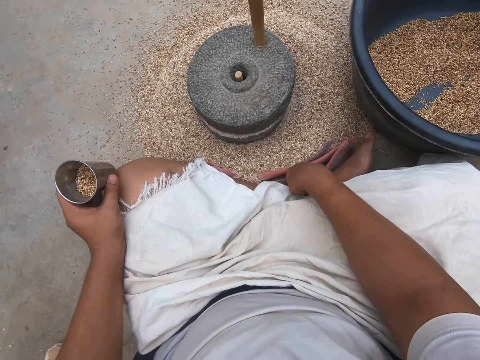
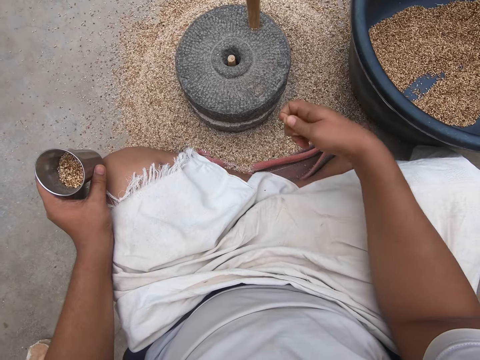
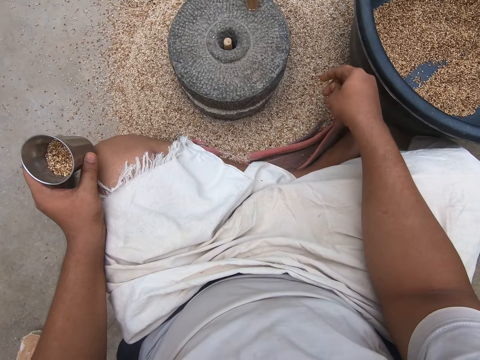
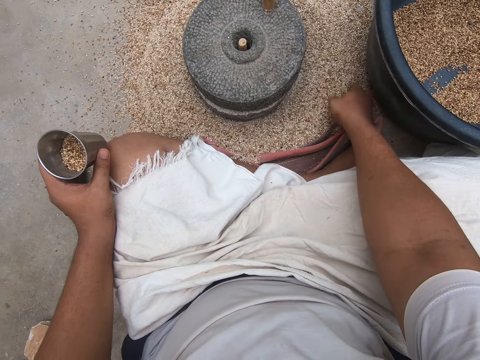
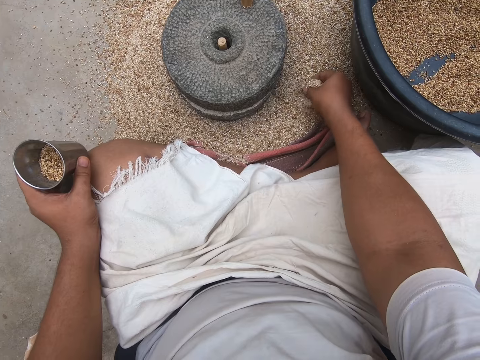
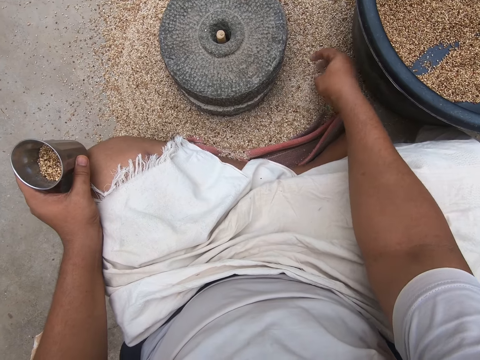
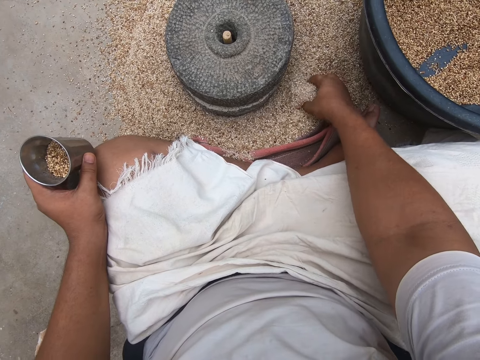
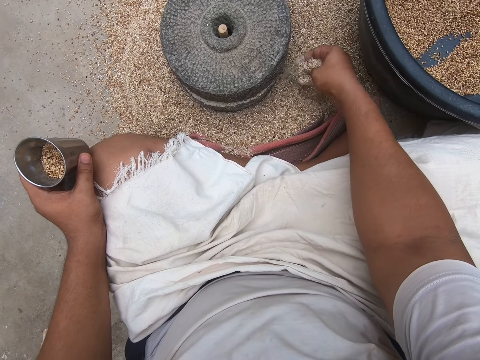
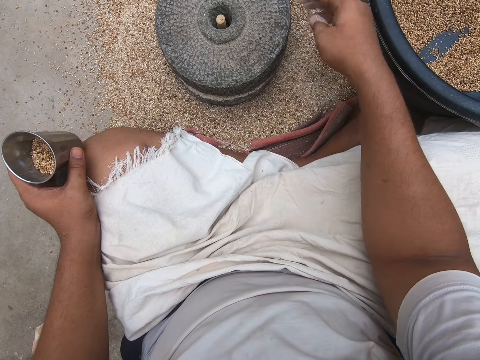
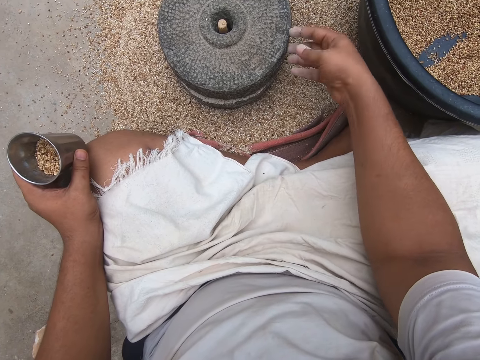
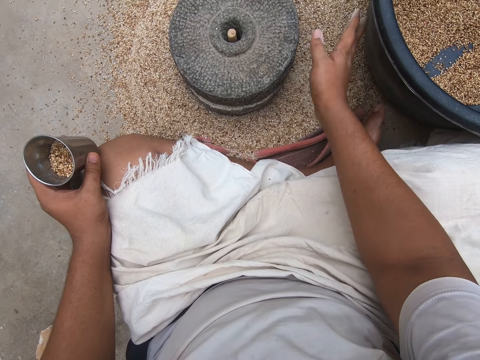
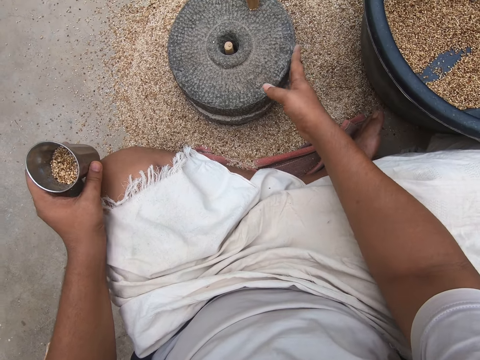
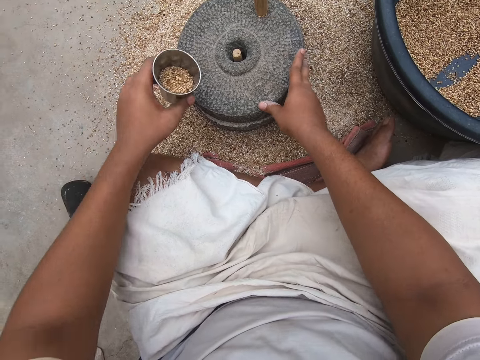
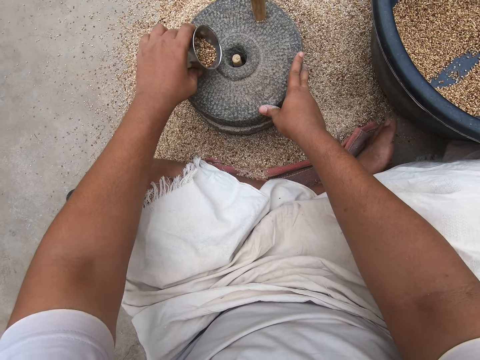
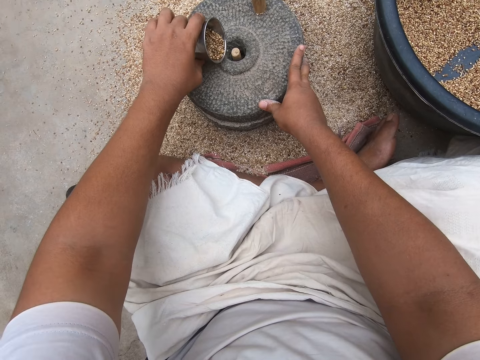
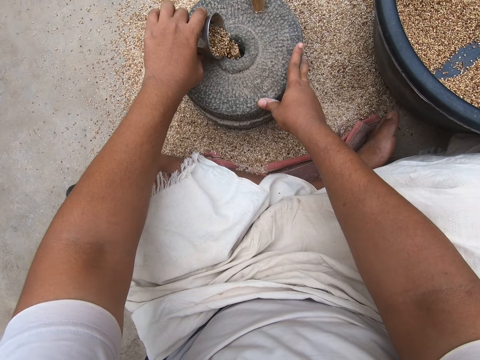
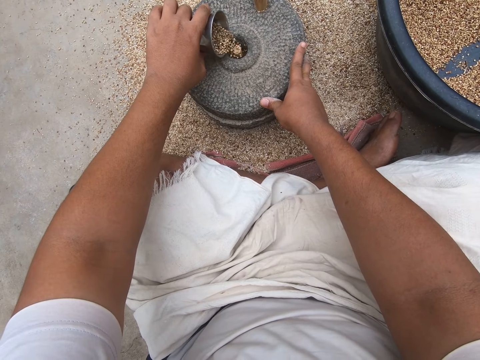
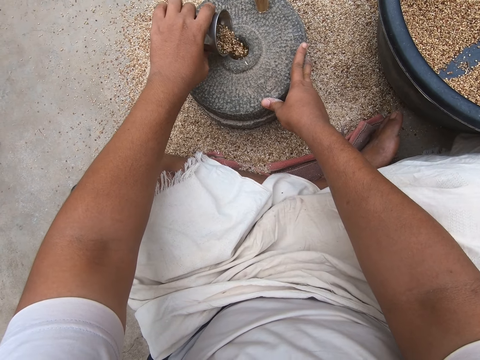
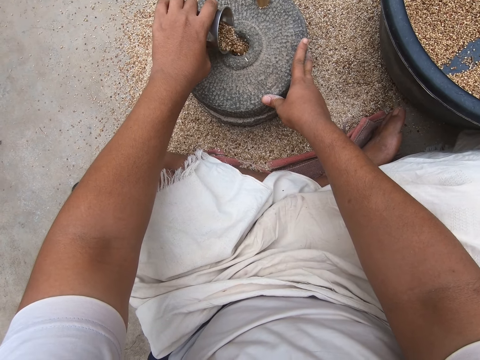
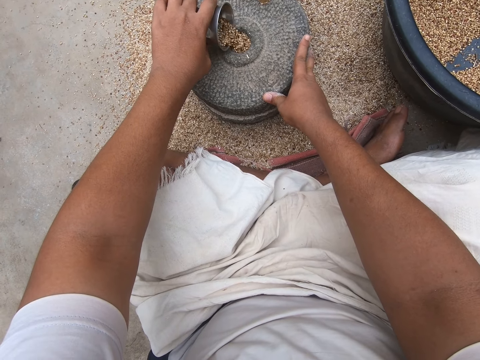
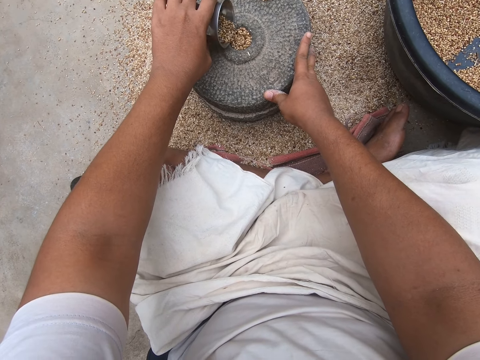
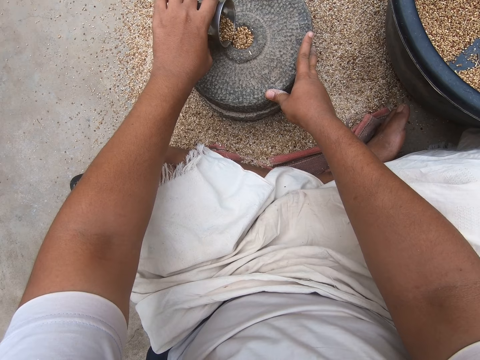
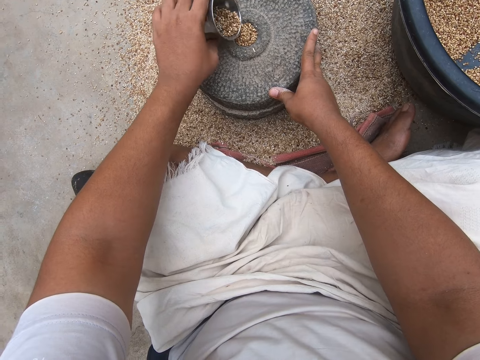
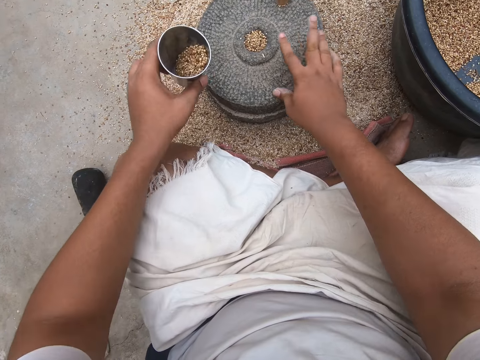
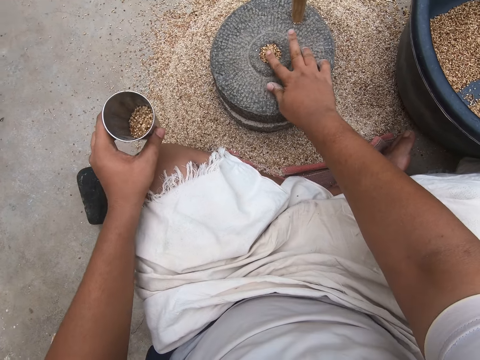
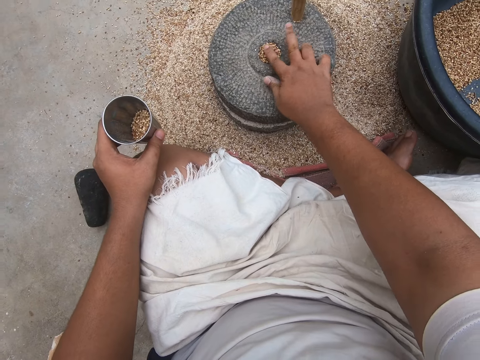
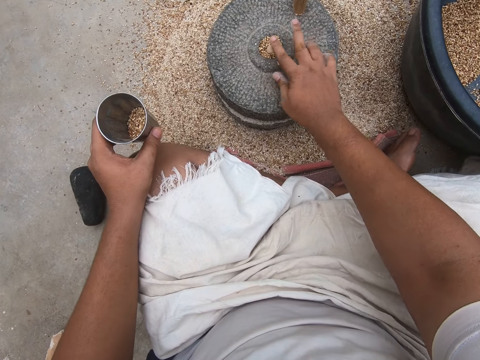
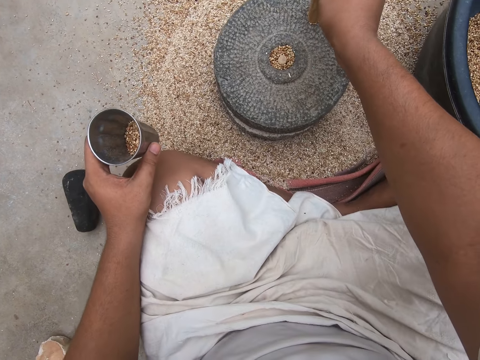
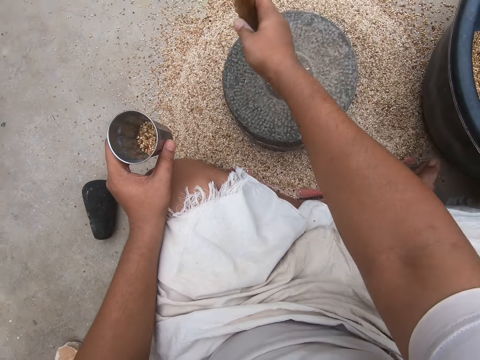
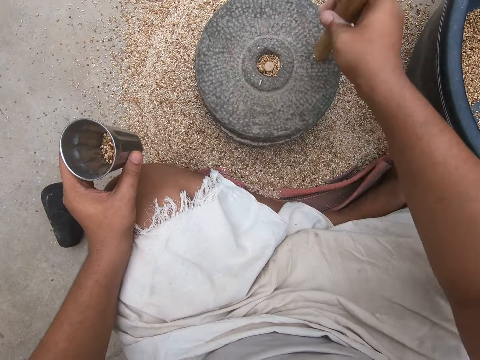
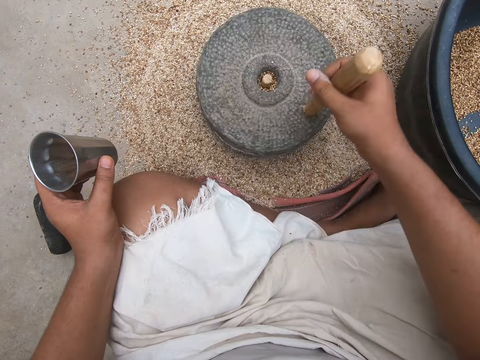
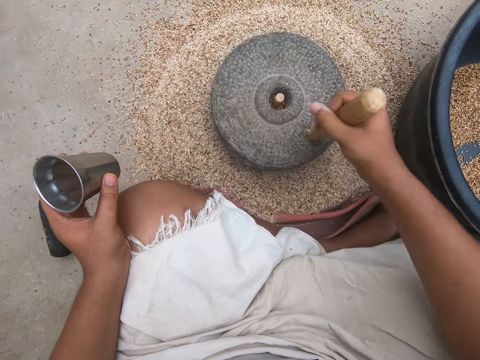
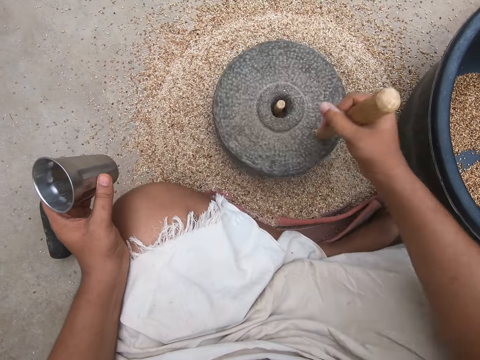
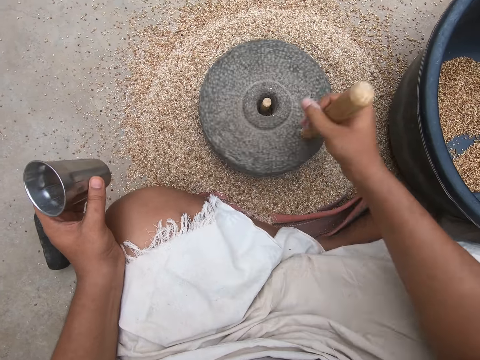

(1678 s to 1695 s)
The camera wearer feels the wheat or flour on the floor with his right hand. He hits the grinder with his right hand. He wipes his hand using the millstone. He pours wheat from the cup into the grinder. He moves some wheat into the grinder hole. He levels the grains in the millstone. He grinds the grains using the millstone.

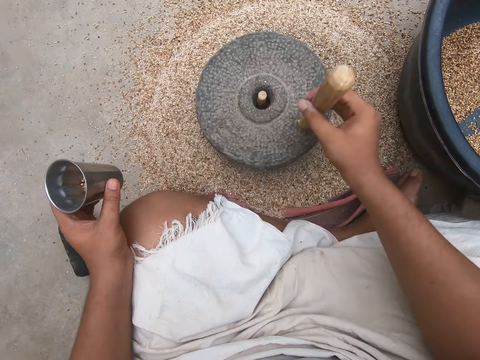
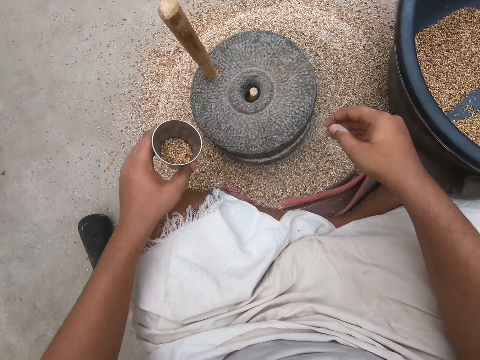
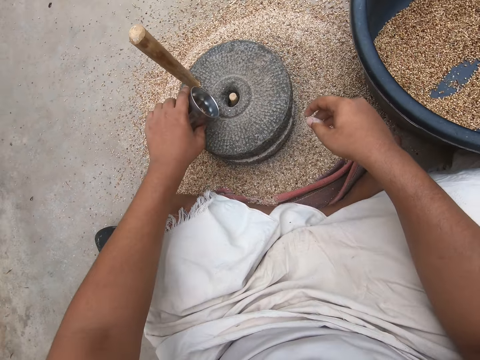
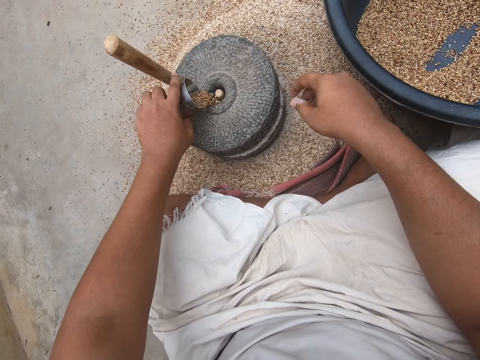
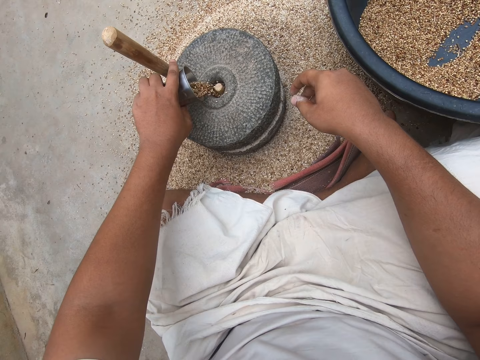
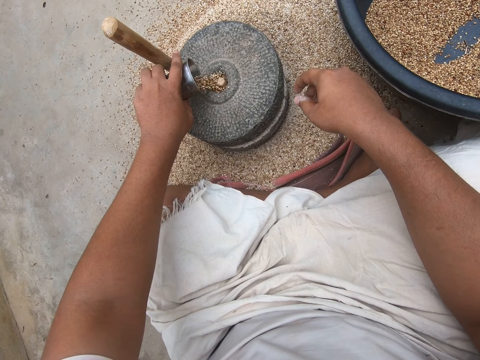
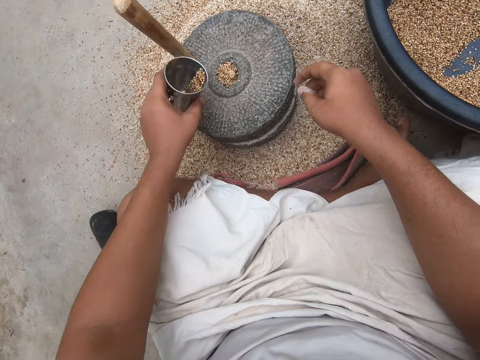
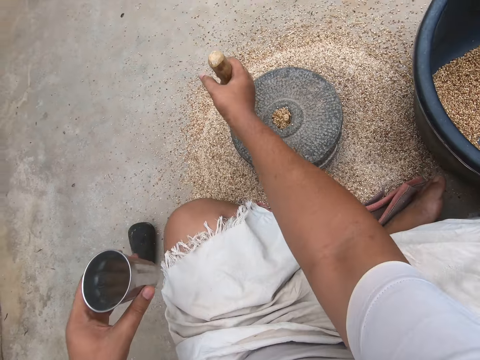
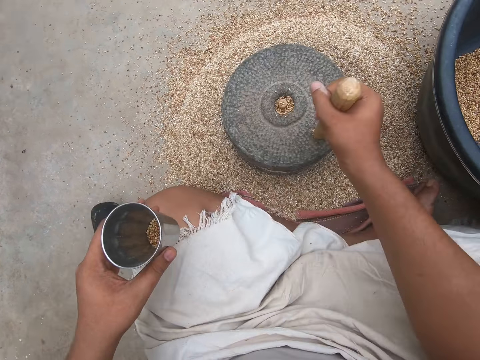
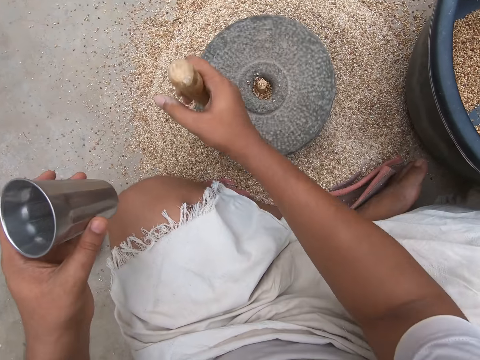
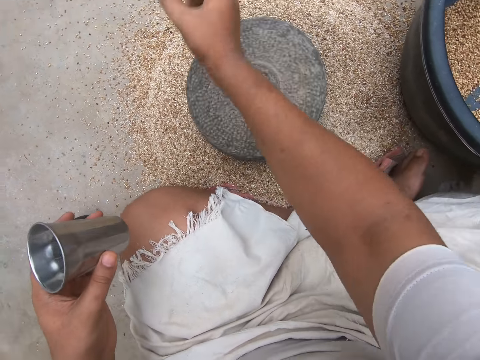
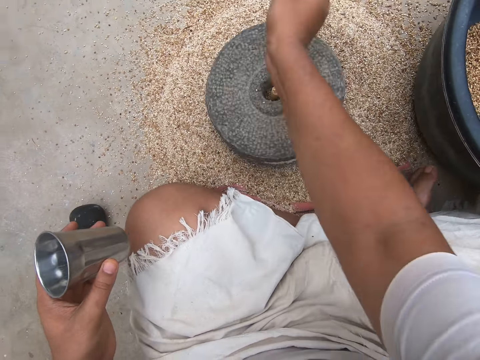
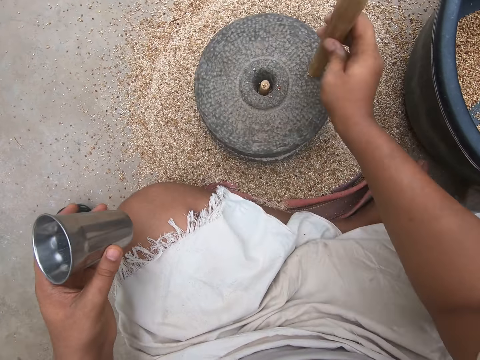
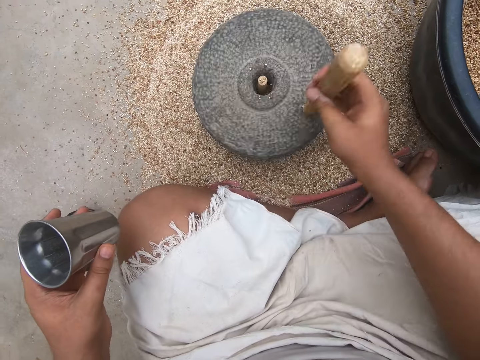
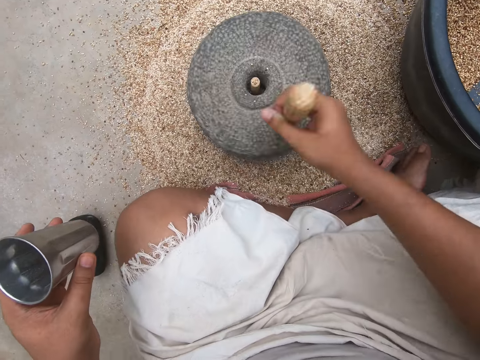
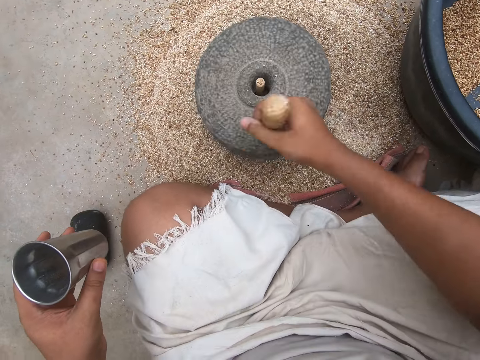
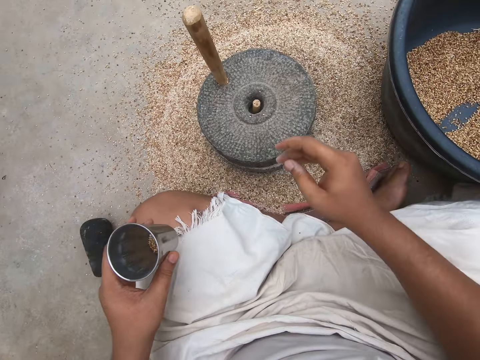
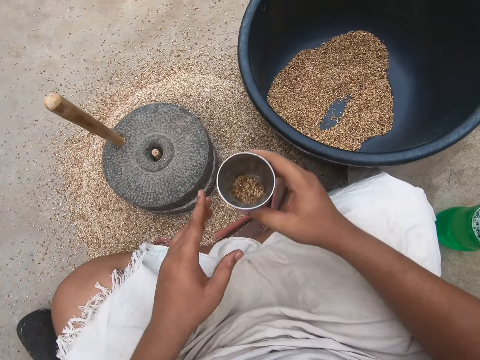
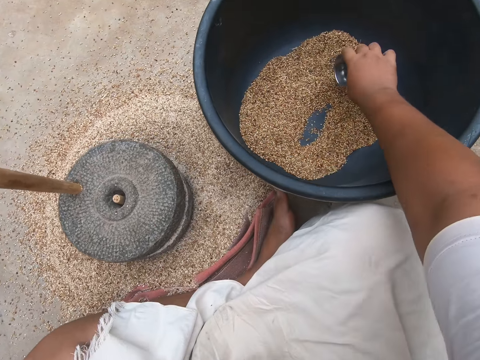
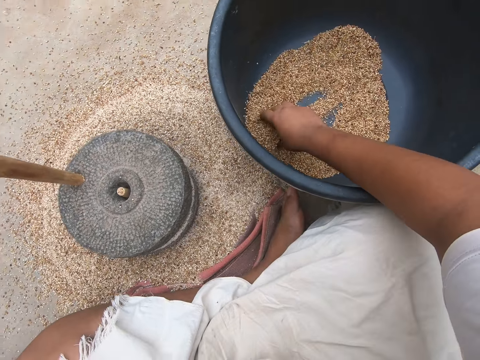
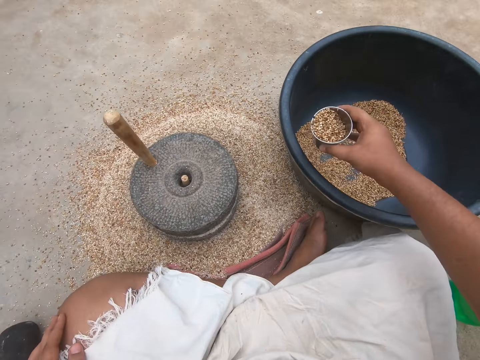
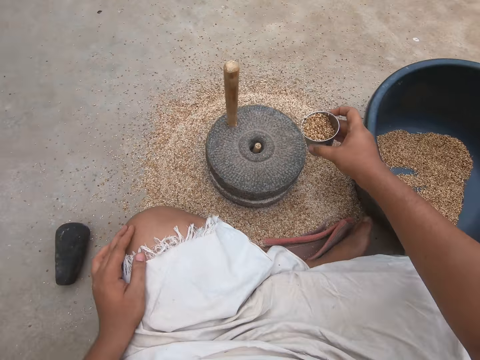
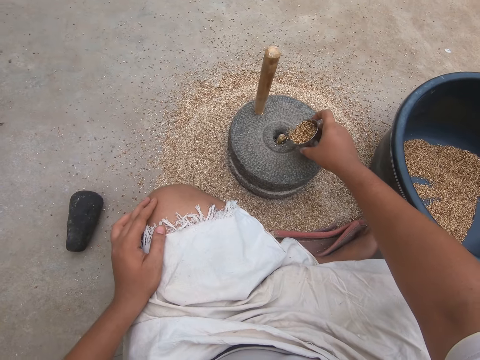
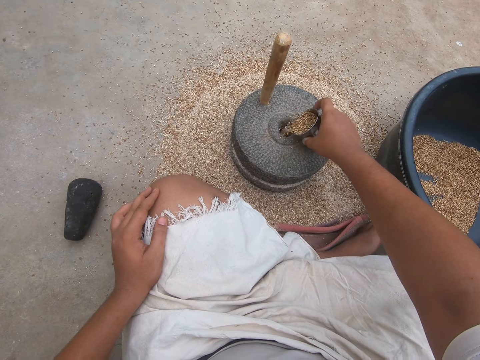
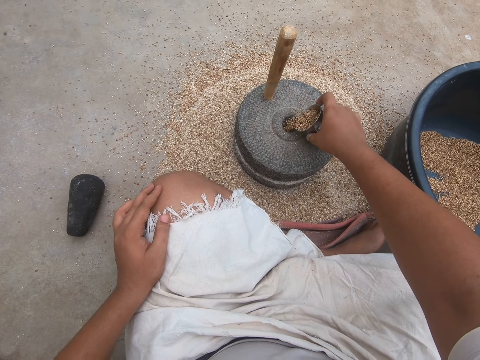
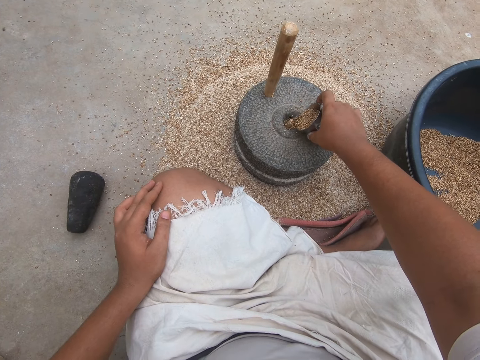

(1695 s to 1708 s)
The camera wearer pours wheat from the cup into the grinder. They grind the grains using a millstone. They scoop some wheat from the wheat bowl with the cup. They pour wheat from the cup into the grinder.
